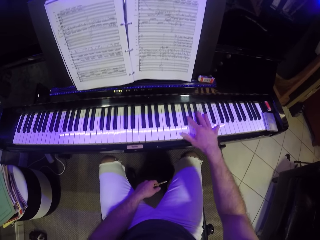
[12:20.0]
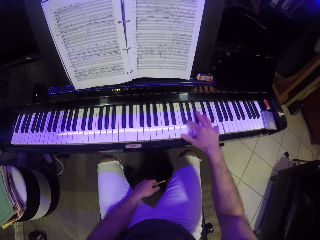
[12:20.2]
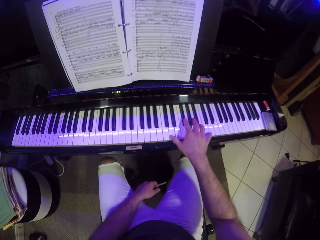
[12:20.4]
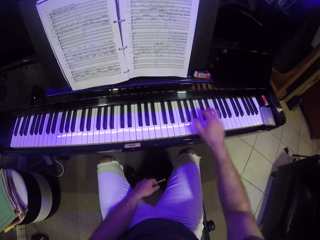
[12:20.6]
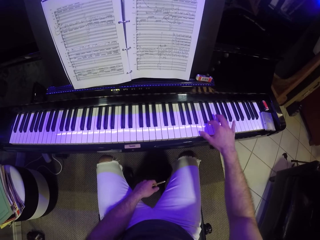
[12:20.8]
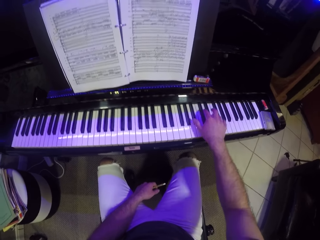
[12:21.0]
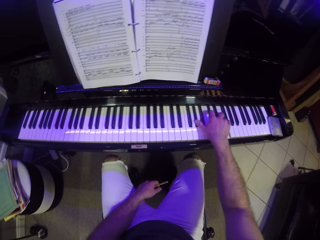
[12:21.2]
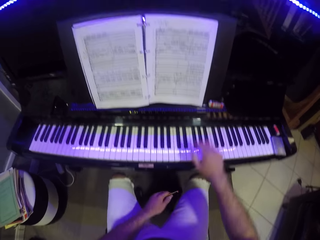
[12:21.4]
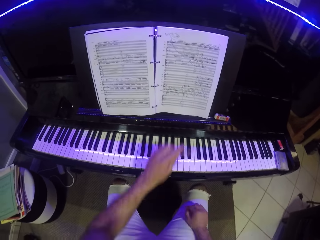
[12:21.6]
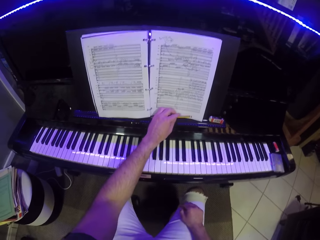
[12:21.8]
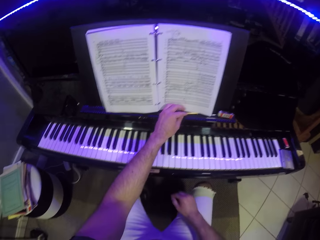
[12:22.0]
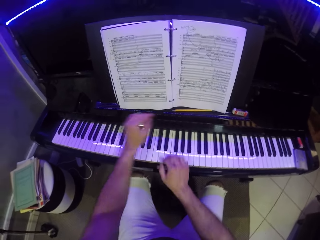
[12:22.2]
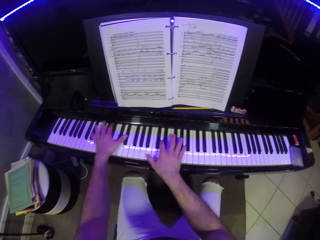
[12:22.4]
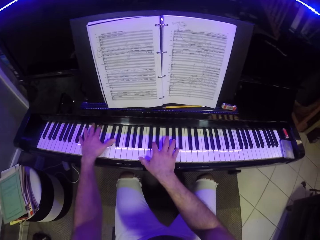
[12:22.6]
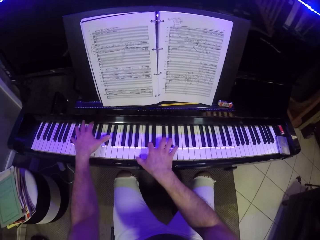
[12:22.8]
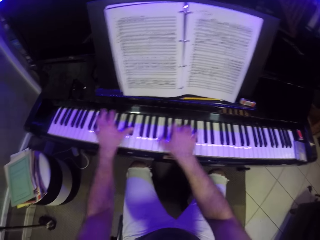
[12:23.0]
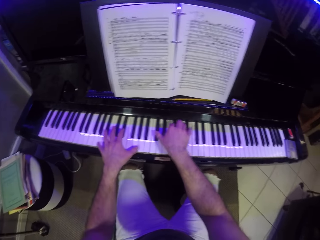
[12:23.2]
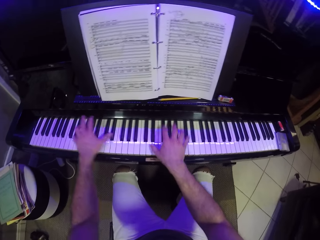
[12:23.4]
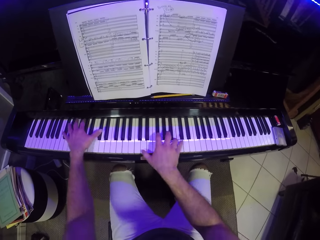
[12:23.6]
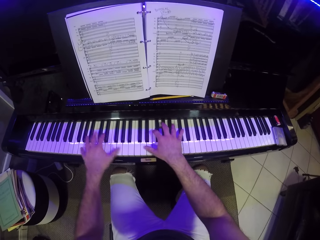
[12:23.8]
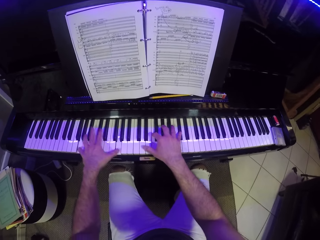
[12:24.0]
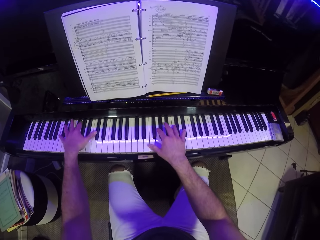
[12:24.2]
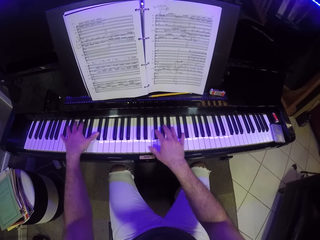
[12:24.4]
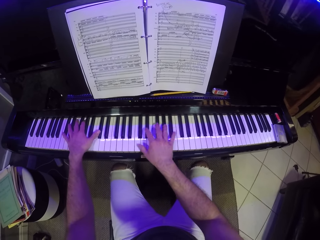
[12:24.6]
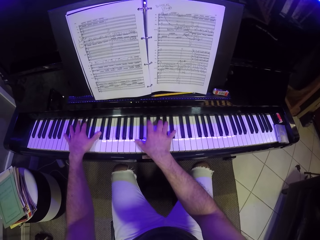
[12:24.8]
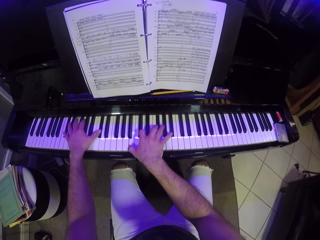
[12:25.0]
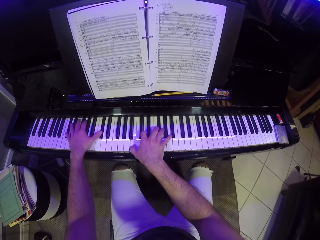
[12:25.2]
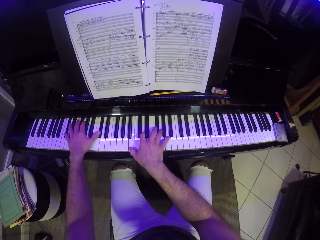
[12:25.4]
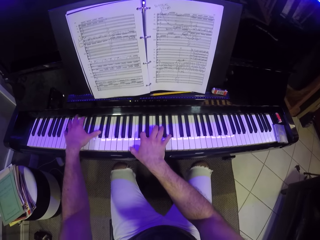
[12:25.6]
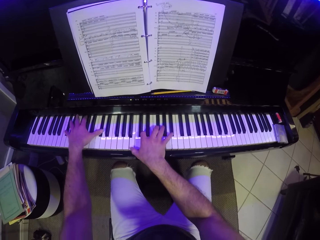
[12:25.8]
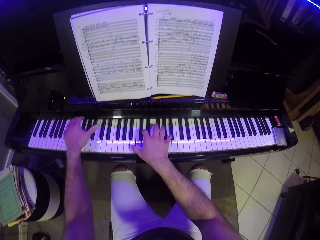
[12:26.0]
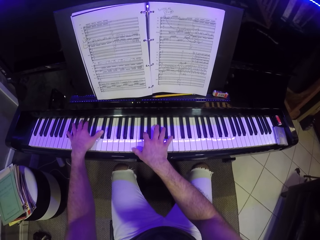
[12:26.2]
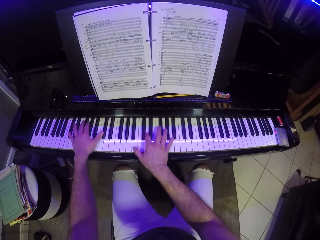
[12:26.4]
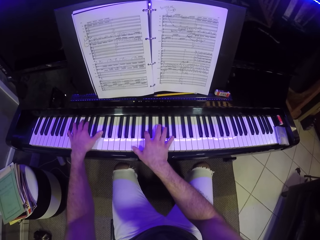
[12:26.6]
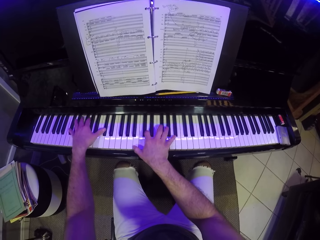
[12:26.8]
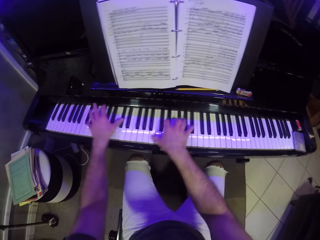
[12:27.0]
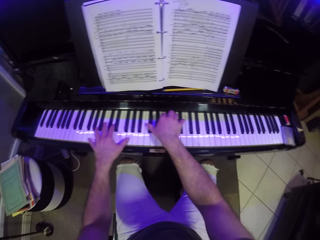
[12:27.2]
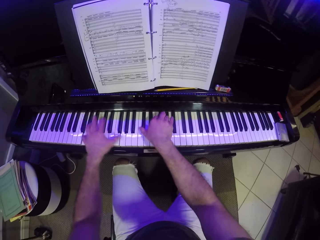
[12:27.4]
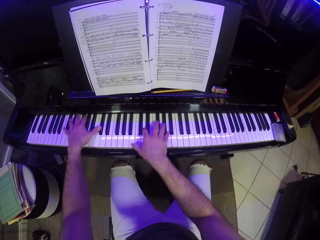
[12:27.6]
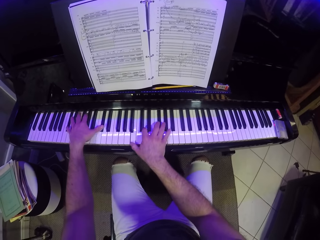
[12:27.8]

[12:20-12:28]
The camera wearer drops the pencil on the piano with his left hand. He plays the piano with both hands.

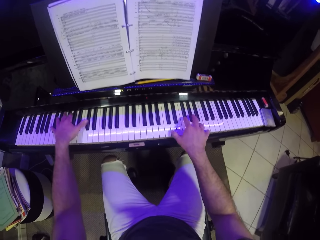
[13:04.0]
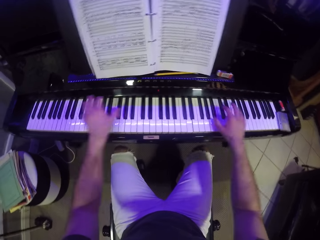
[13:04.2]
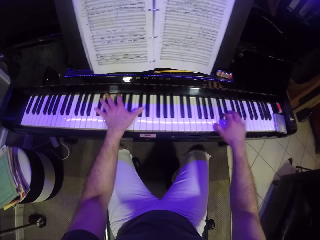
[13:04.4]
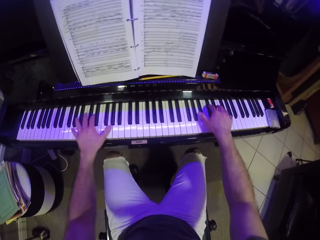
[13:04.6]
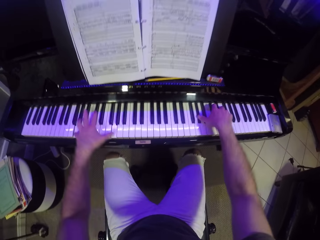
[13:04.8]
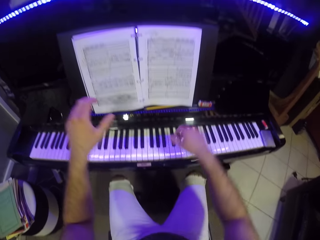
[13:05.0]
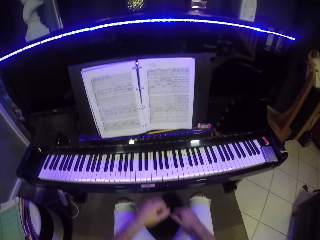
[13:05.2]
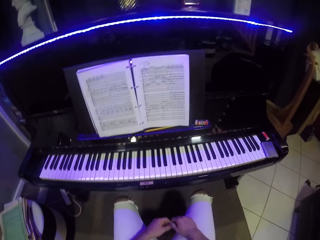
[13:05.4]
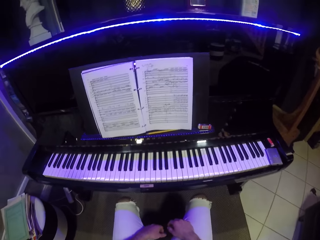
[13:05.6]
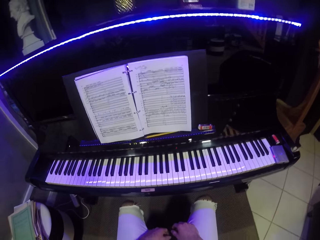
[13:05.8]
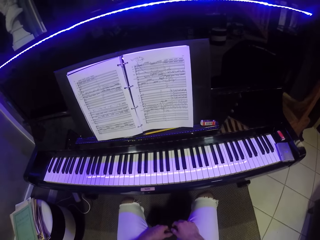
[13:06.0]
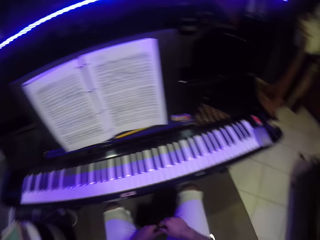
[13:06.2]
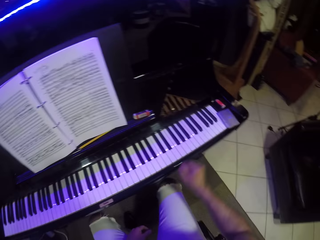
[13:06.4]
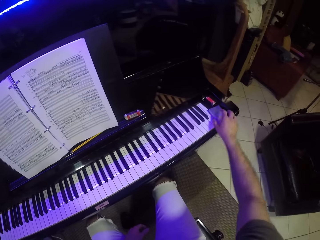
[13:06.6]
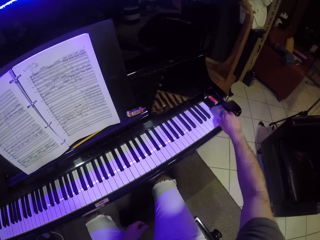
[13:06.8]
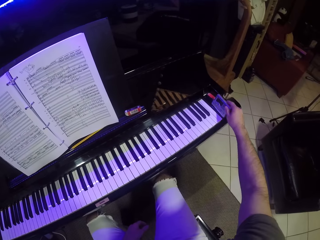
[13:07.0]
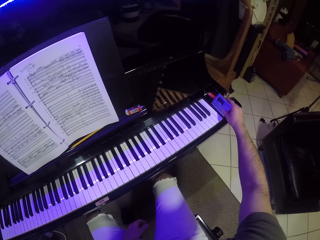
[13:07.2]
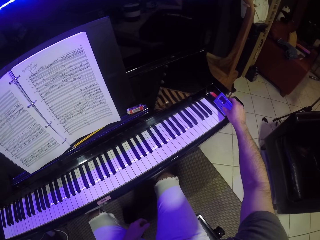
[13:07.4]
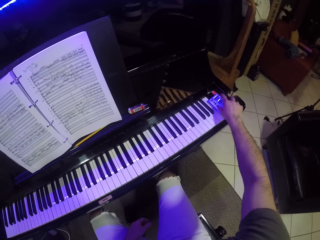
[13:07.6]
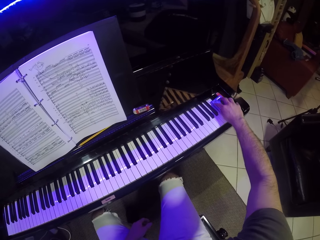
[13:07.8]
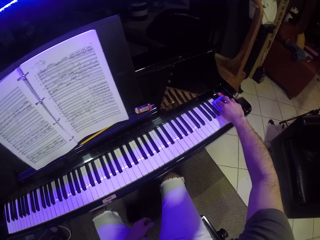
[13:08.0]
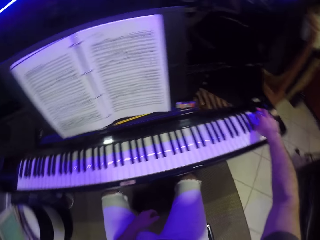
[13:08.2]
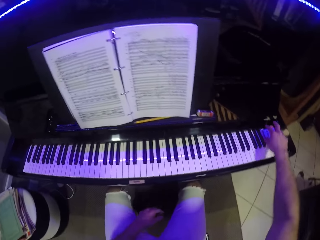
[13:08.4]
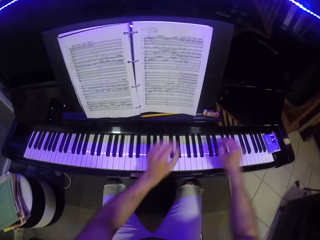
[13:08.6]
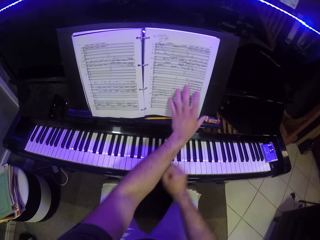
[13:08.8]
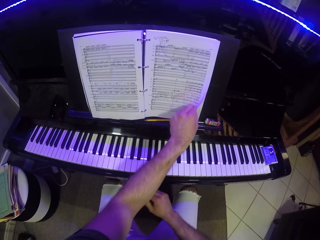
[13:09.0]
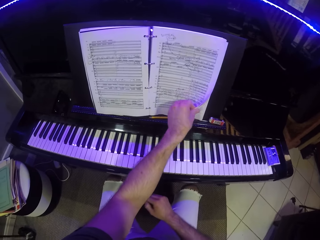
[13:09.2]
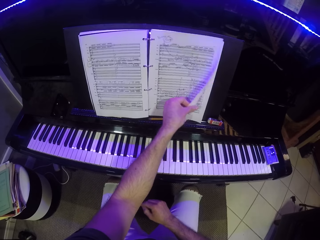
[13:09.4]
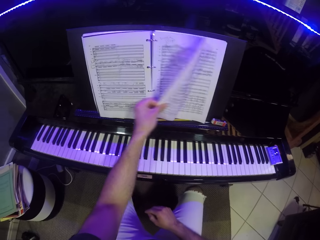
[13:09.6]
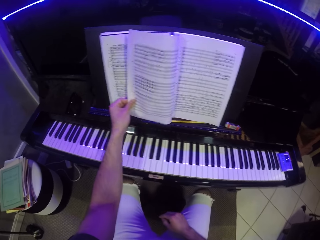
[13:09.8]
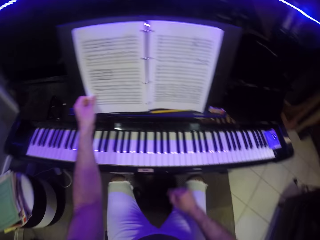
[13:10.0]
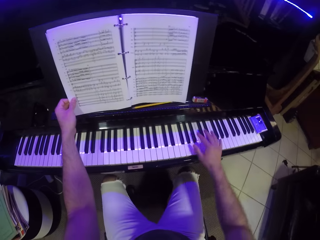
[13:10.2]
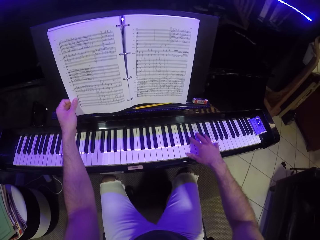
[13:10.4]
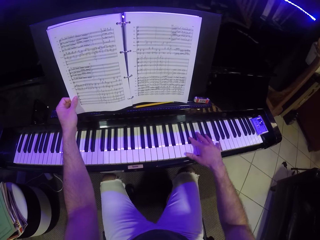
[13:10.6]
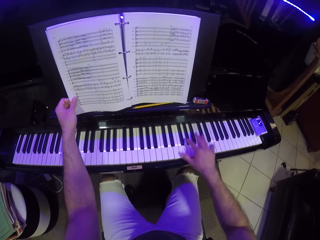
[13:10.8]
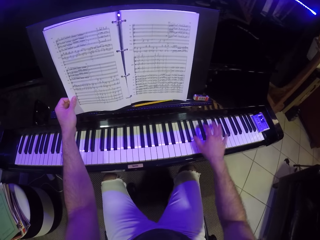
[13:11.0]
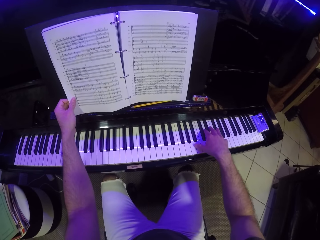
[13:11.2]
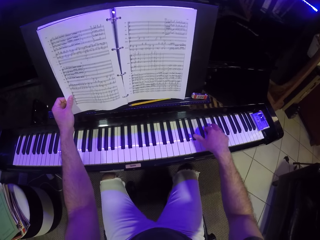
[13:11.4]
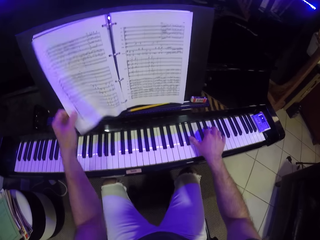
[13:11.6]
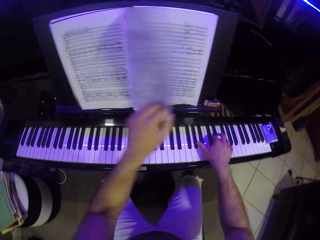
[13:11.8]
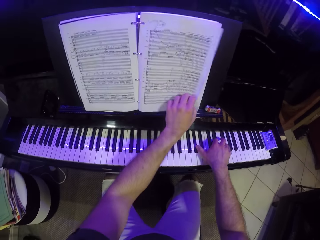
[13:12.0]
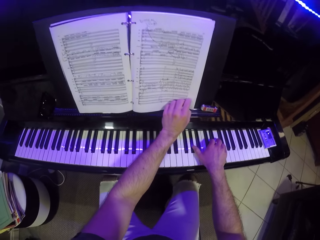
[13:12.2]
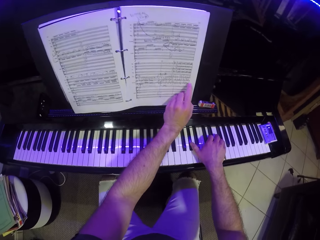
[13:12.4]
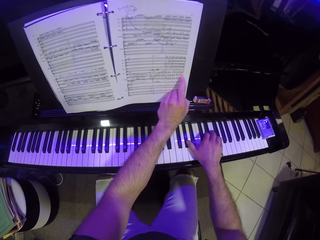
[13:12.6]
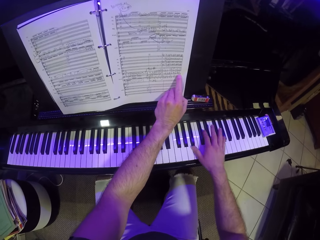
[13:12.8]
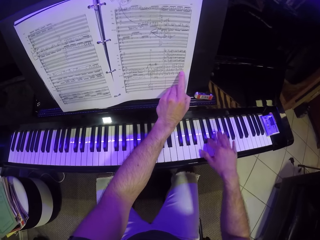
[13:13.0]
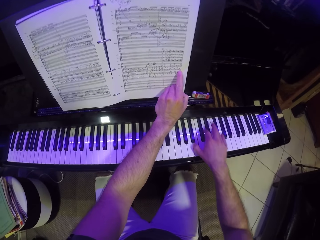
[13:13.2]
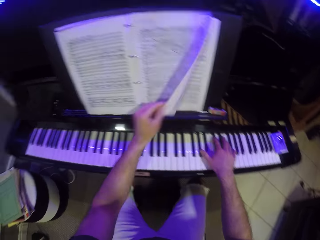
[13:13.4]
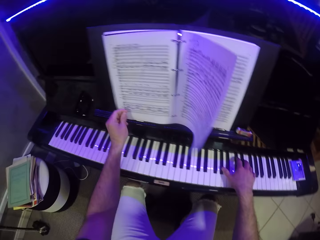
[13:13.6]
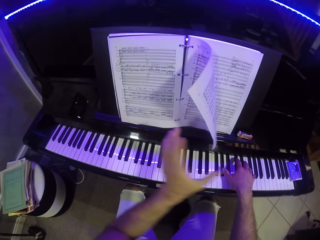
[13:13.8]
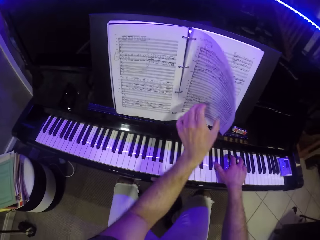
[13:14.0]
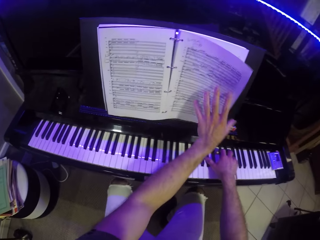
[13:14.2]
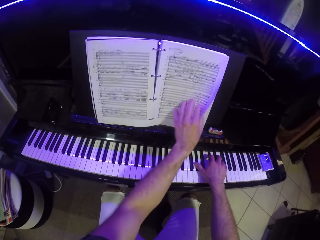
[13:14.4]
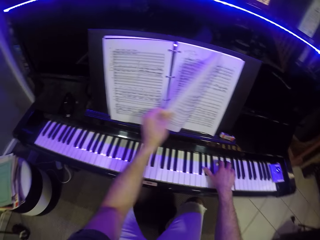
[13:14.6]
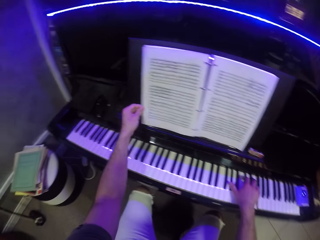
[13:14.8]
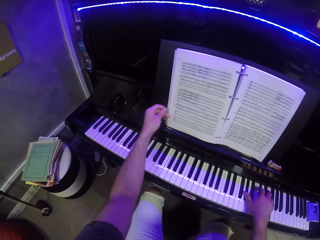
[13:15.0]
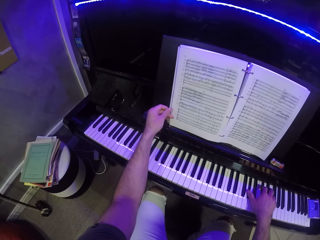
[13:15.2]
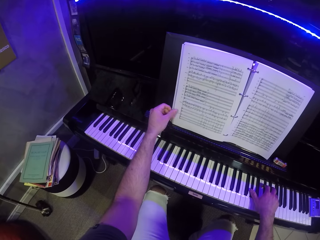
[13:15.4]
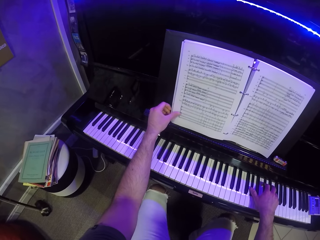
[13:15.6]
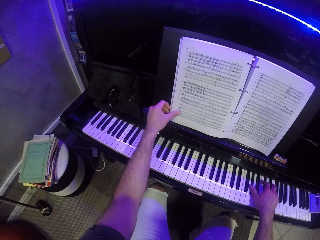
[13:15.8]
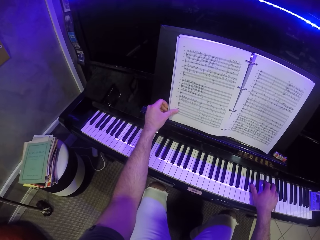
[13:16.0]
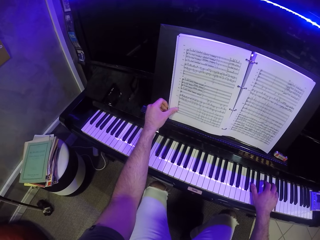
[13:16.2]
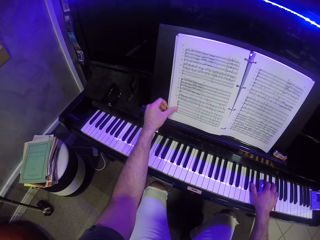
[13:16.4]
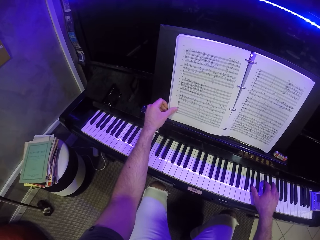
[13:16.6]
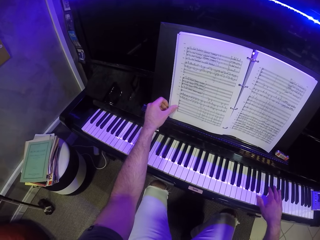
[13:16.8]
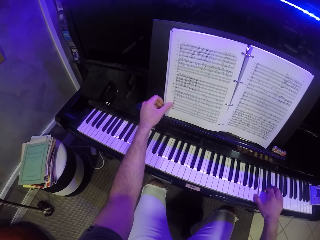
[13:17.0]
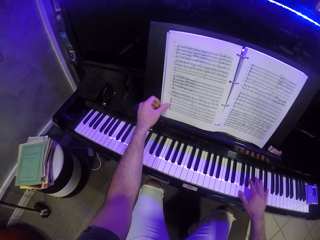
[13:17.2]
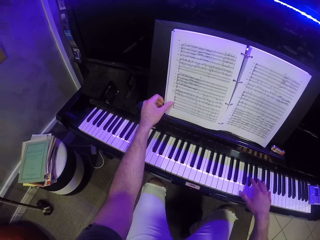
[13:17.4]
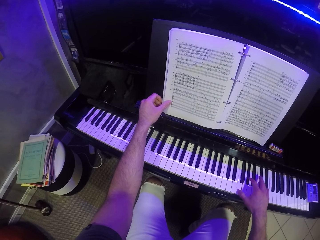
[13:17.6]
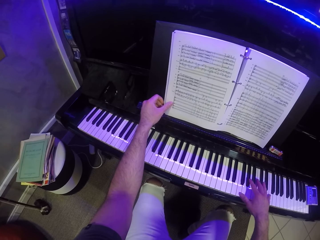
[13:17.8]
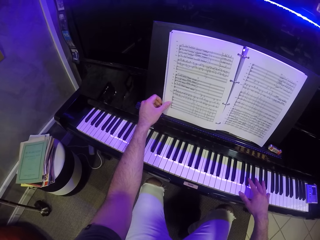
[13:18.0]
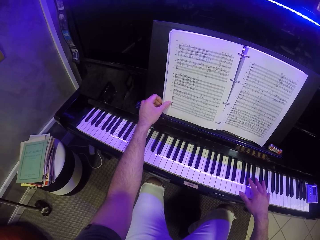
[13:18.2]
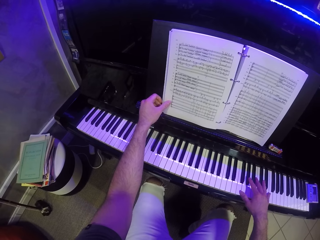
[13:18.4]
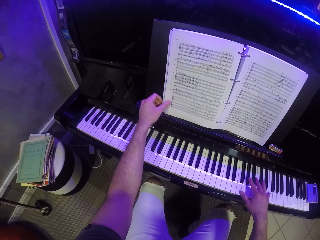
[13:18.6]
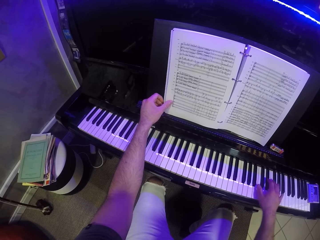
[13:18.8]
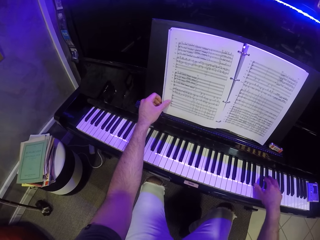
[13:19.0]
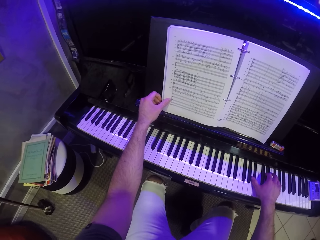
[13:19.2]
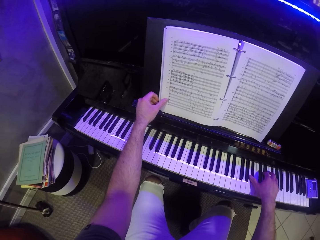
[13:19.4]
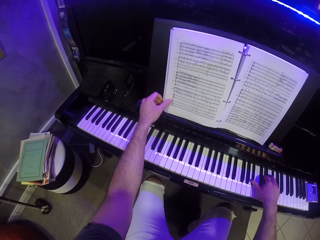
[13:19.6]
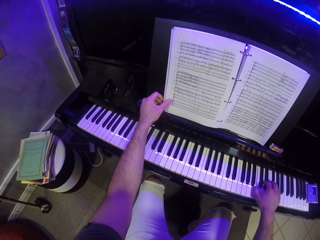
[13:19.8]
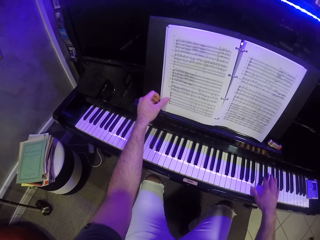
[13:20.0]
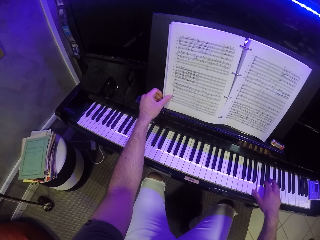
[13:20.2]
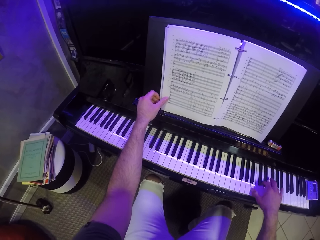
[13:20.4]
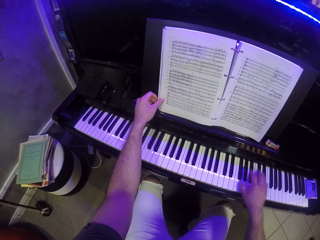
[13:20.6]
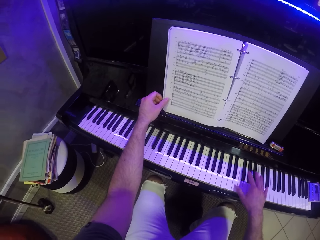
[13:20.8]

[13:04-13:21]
The camera wearer puts his hands on his thighs. He flips the remote control on the piano with his left hand. He presses a button on the remote control with his left hand. He flips a page on the book with his left hand. He plays the piano with his right hand. He flips the page on the book with his left hand. He plays the piano. He flips the page on the book with his left hand. He plays the piano. He flips the page on the book with his left hand. He holds the page on the book with his left hand. He plays the piano.
